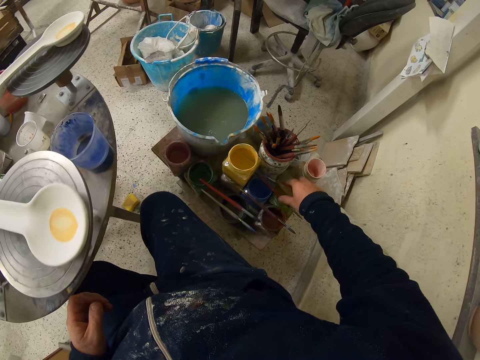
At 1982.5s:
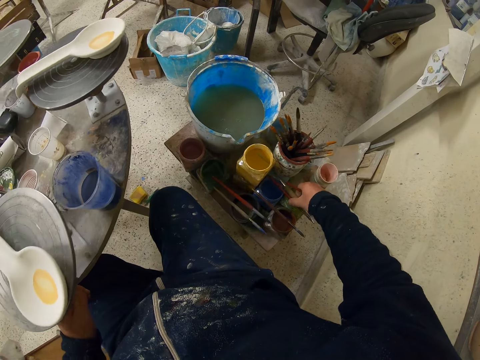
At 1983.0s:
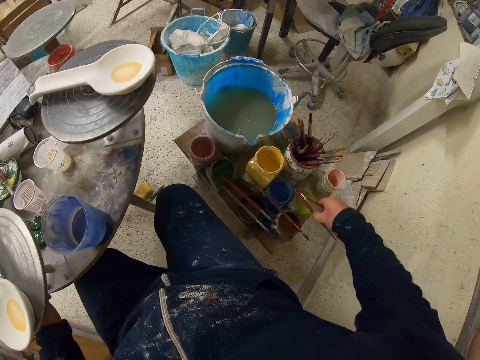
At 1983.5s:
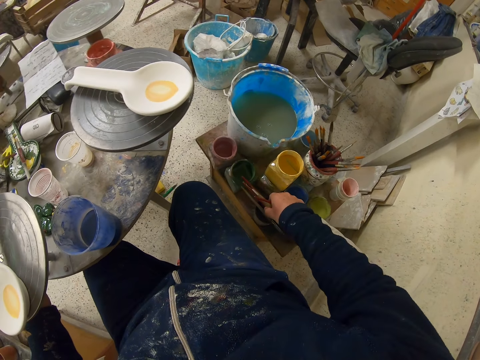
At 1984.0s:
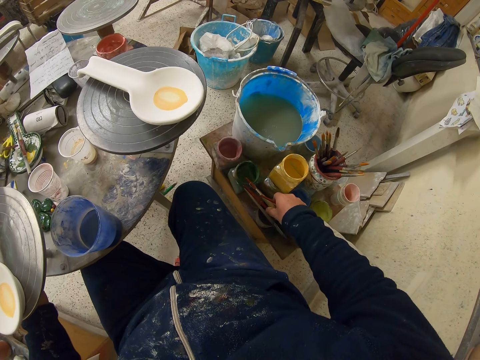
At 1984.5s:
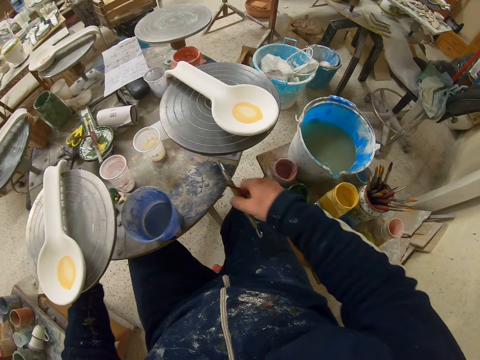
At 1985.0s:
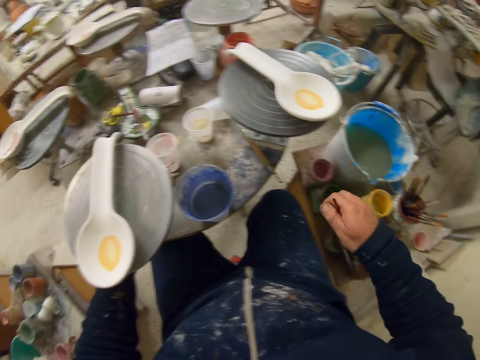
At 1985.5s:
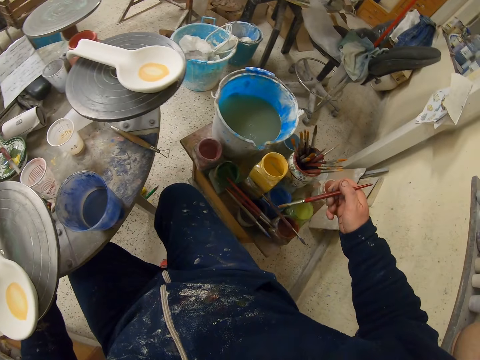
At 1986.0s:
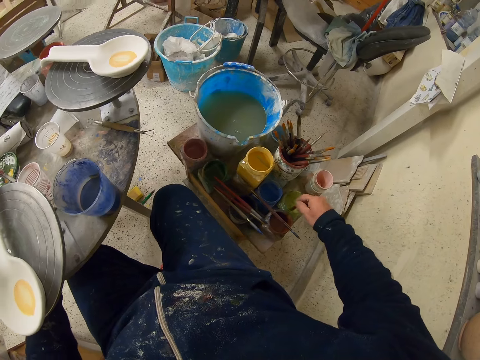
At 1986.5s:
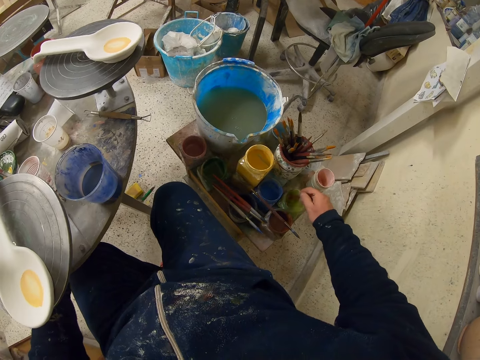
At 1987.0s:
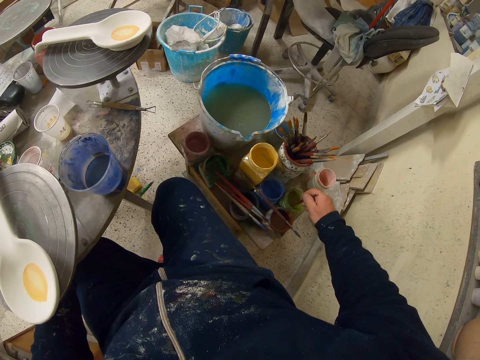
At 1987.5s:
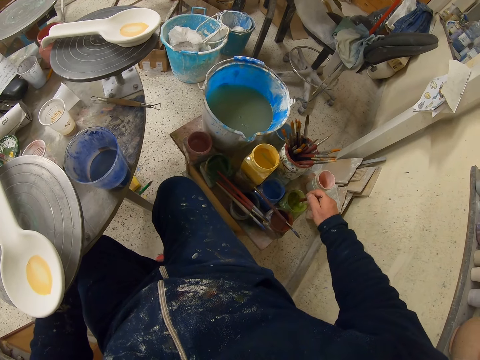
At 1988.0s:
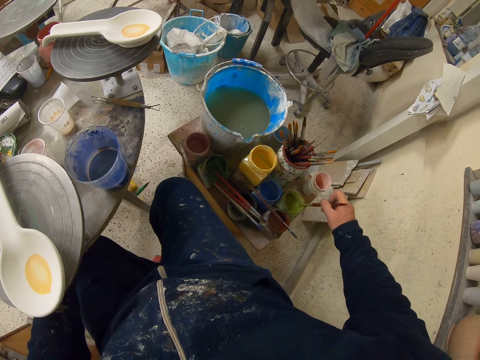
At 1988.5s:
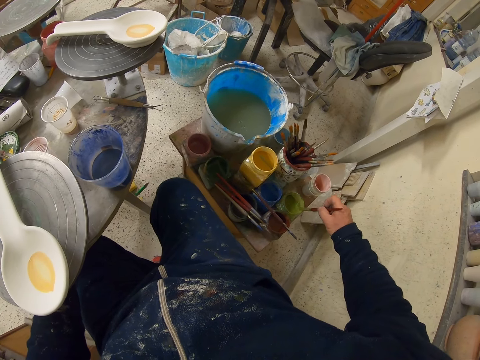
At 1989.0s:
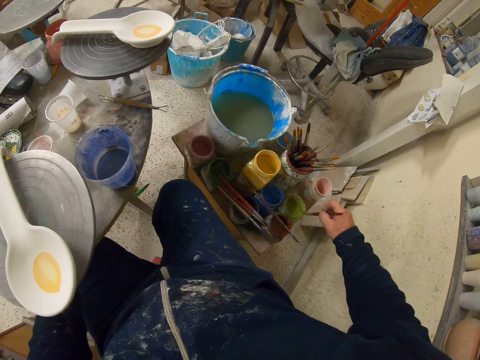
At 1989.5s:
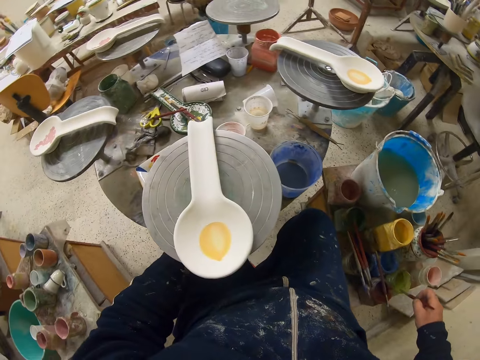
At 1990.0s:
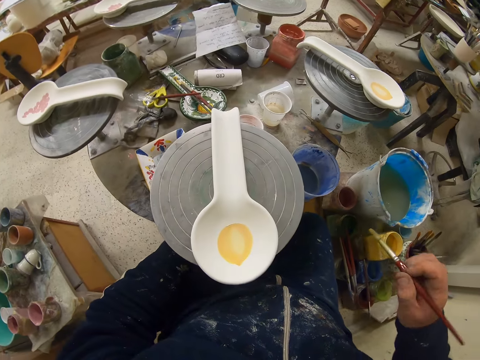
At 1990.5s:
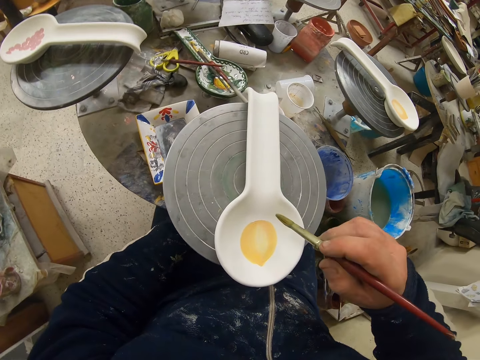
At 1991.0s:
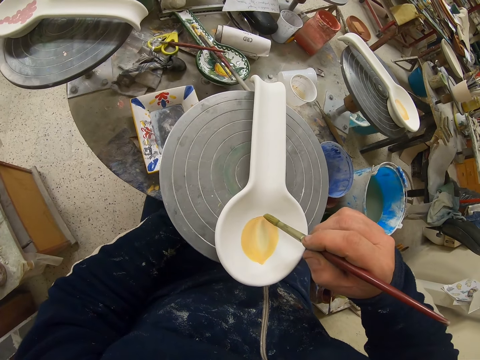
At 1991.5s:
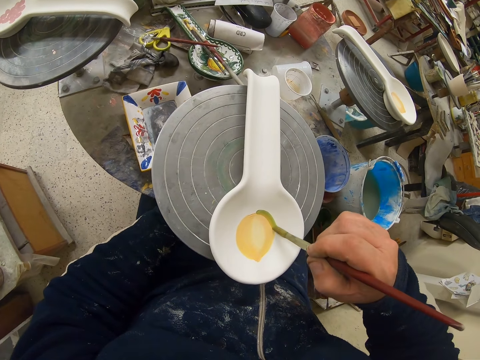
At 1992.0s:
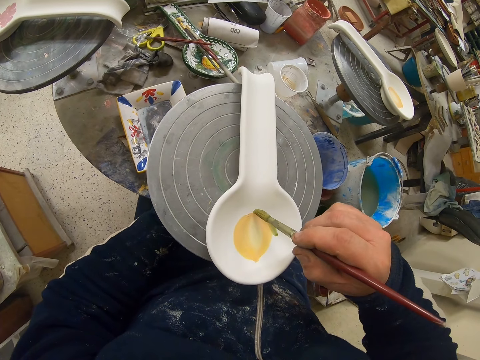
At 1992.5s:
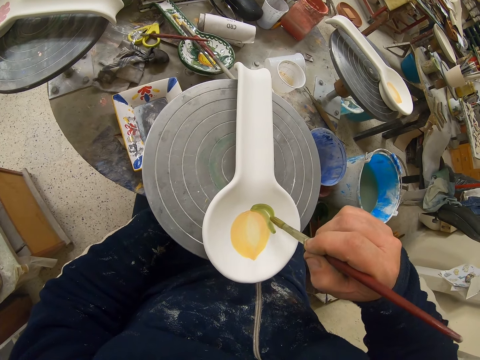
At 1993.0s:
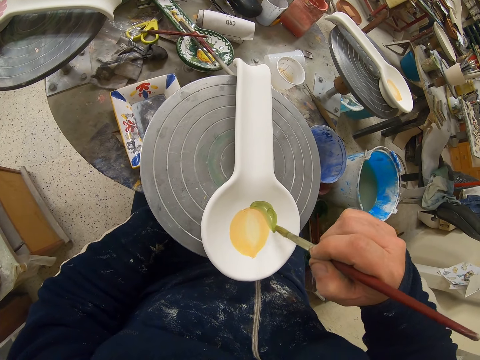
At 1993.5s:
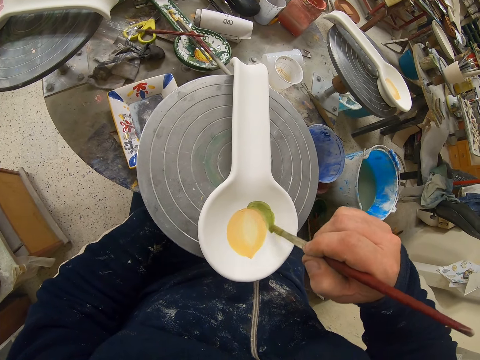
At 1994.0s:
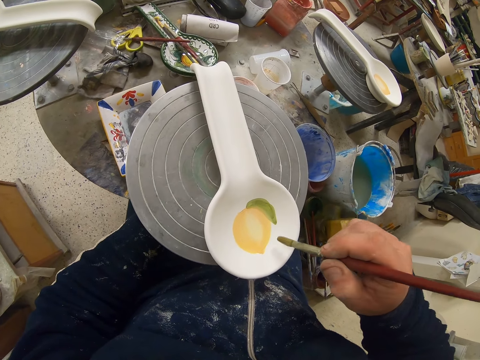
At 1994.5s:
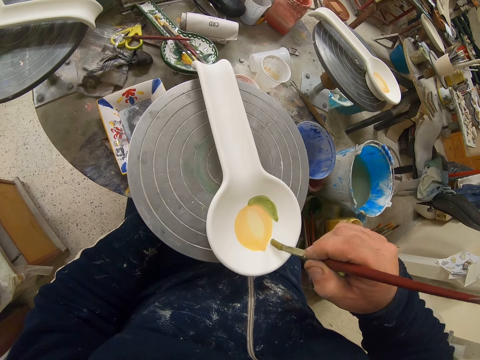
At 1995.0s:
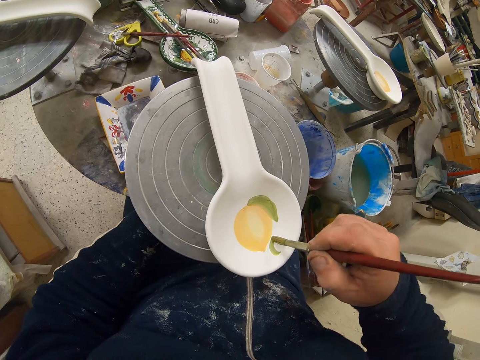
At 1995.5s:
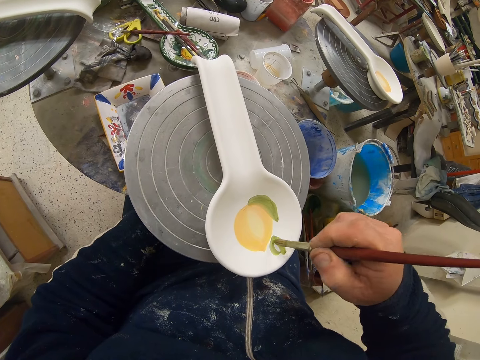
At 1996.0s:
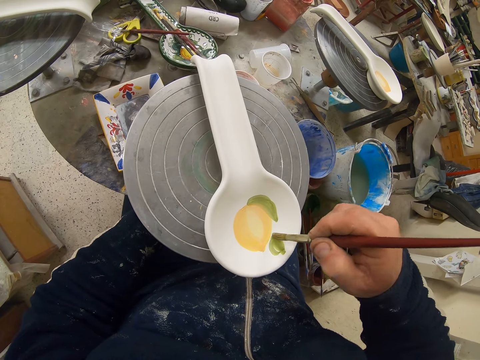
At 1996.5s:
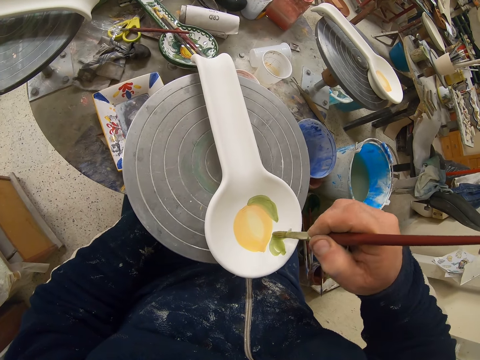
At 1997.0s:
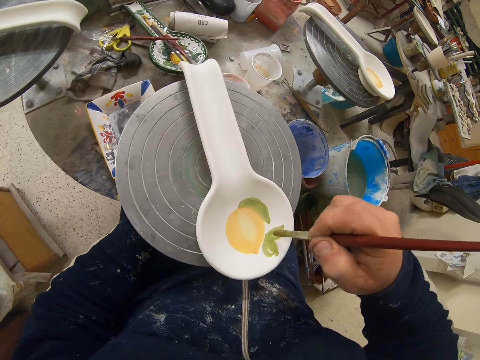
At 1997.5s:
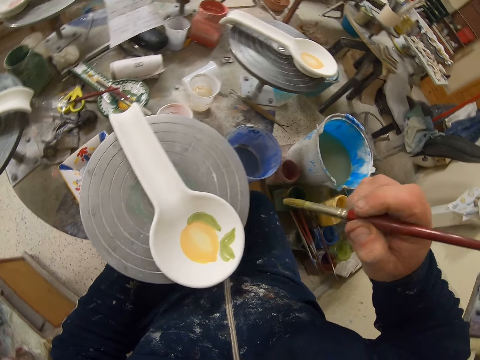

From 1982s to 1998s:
The camera wearer moves around the right hand. They pick the paint brush with the right hand. They put the paint brush on top of the container. They place the paint brush on the rotating table. They look at the brush. They dip the paint brush on the paint container. They remove extra paint from the brush and smear the paint brush on the container. They paint the spoon with the paint brush. They turn the stand with the left hand. They paint the spoon with the paint brush.

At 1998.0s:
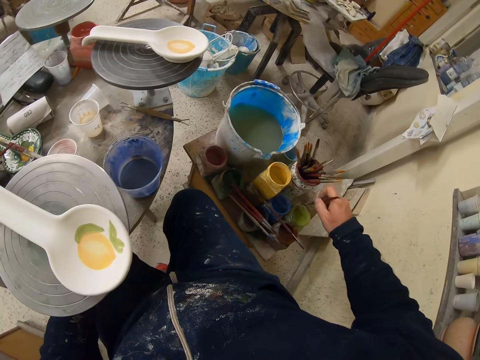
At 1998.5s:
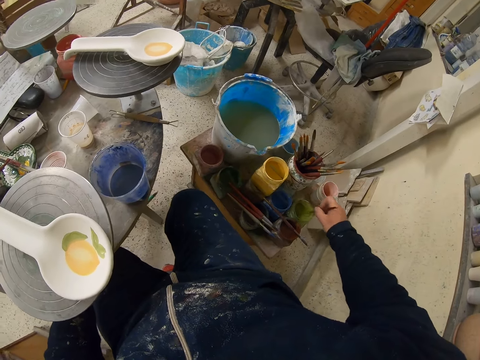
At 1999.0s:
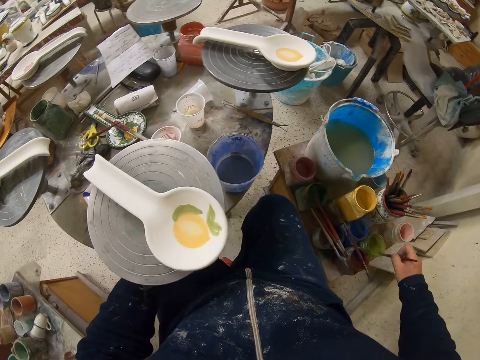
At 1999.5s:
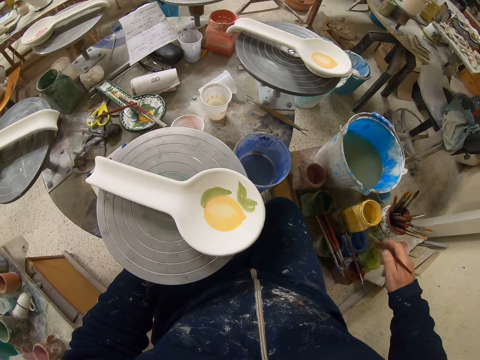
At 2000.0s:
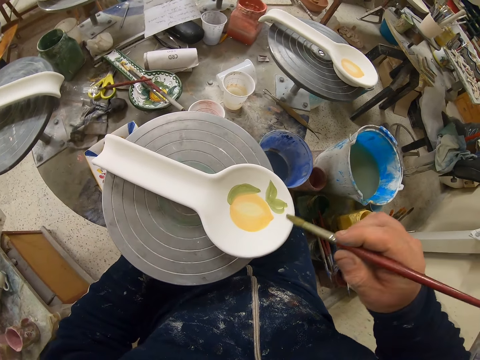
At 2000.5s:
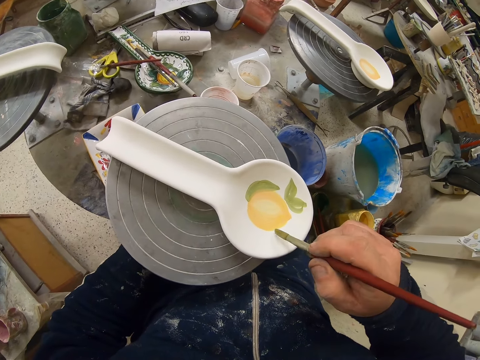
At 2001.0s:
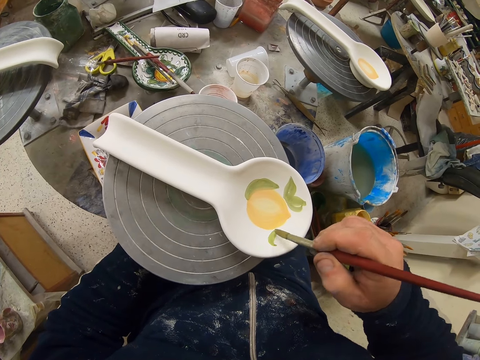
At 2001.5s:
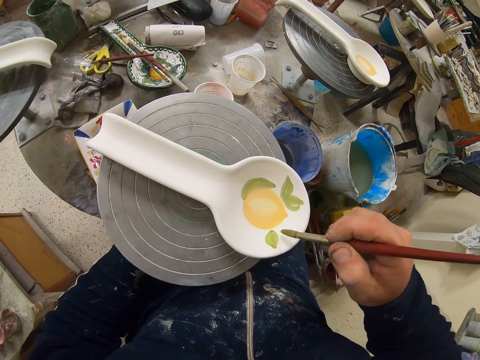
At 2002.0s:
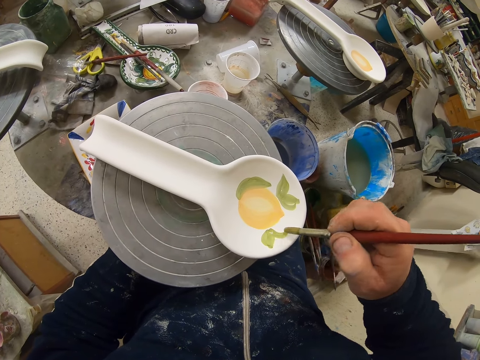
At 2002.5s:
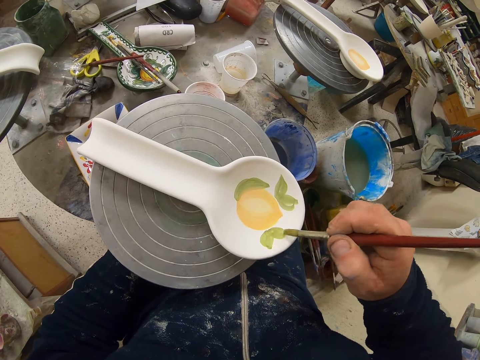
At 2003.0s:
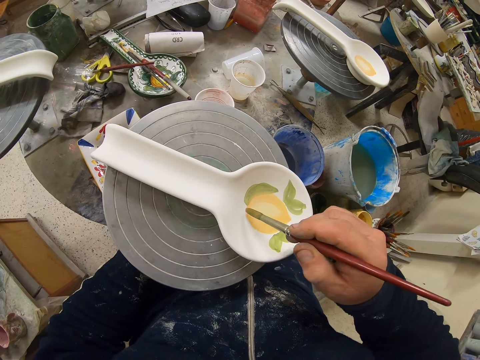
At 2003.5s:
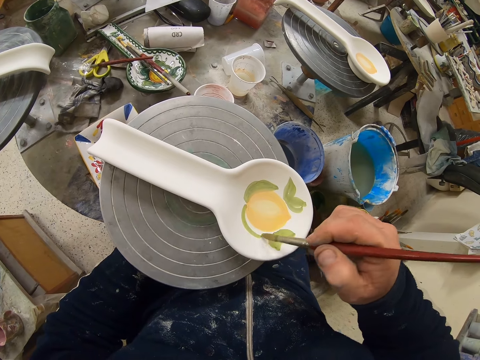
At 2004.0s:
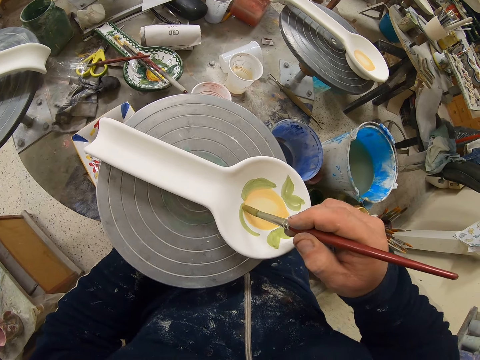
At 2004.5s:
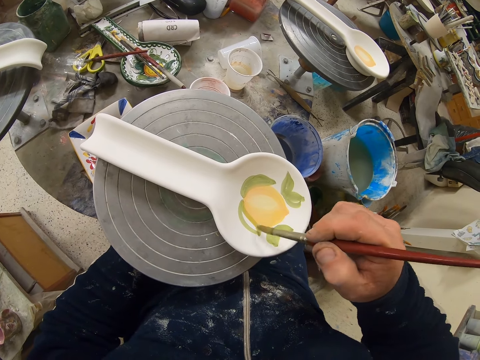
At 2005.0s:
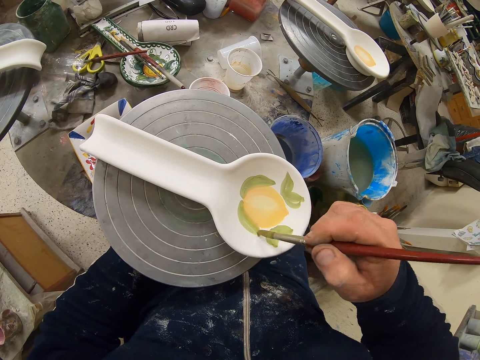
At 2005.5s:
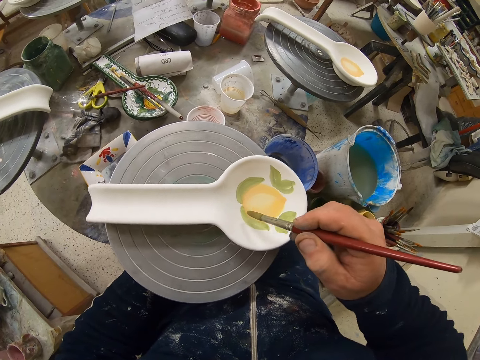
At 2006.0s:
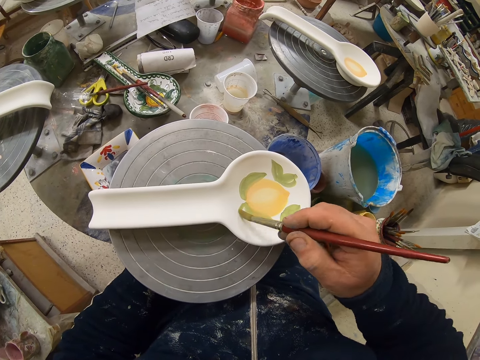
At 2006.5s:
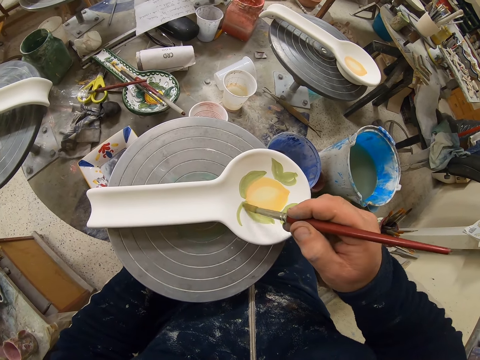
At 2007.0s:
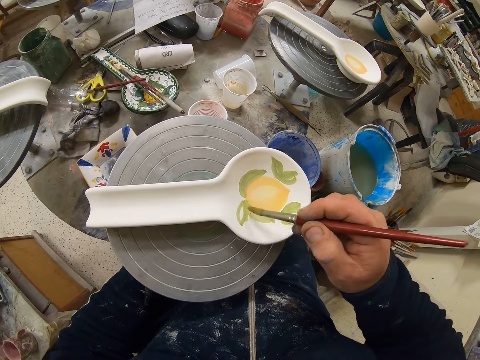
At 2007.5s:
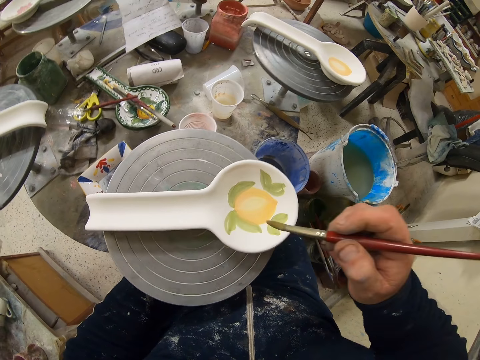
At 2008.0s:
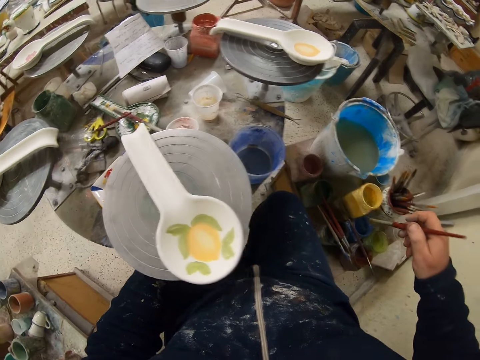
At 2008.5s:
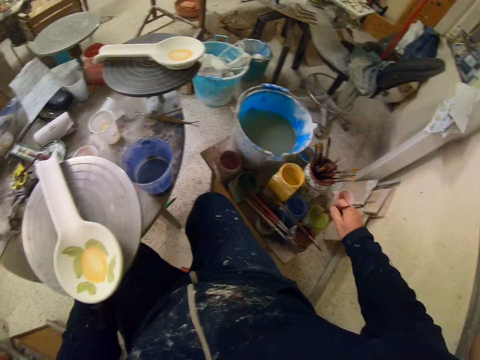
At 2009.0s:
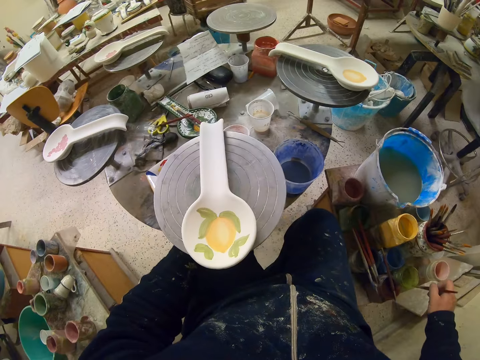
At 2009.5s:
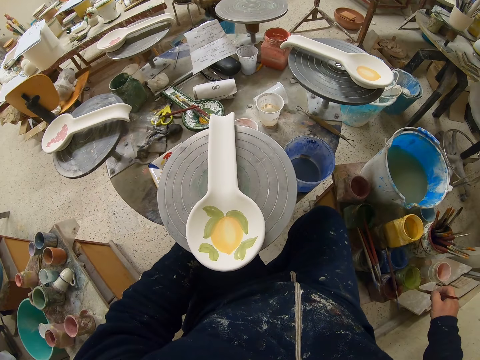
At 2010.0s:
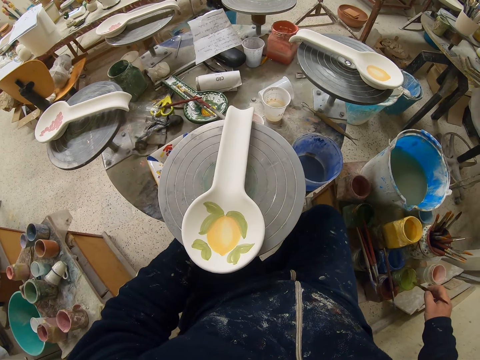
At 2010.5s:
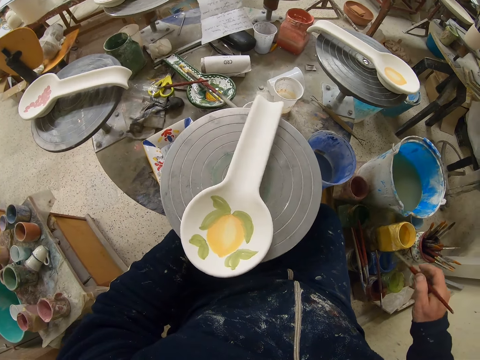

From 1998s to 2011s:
The camera wearer dips the paint brush on the paint container. They remove extra paint from the brush and smear the paint brush on the container. They turn the stand with the left hand. They paint the spoon with the paint brush. They turn the stand with the left hand. They paint the spoon with the paint brush. They turn the stand with the left hand. They dip the paint brush on the paint container. They remove extra paint from the brush and smear the paint brush on the container.
